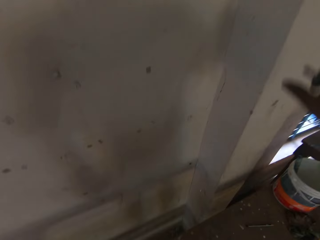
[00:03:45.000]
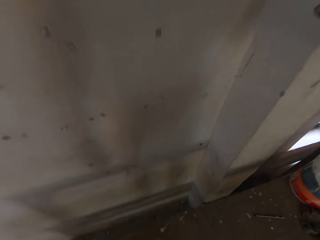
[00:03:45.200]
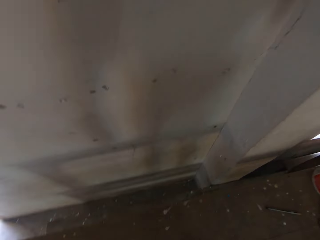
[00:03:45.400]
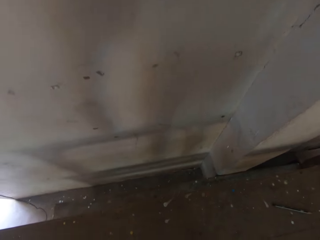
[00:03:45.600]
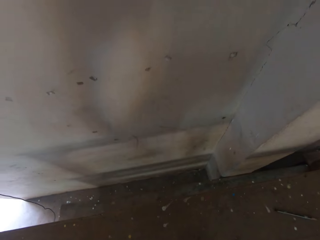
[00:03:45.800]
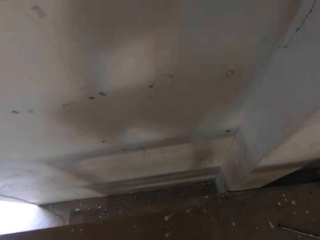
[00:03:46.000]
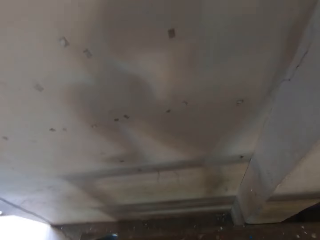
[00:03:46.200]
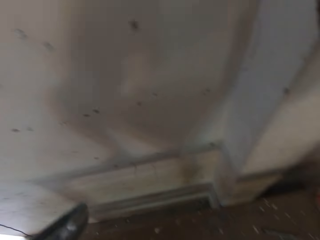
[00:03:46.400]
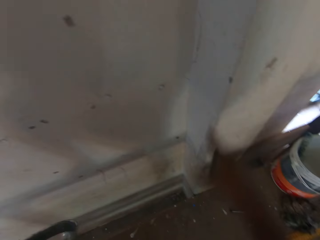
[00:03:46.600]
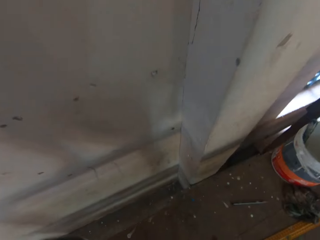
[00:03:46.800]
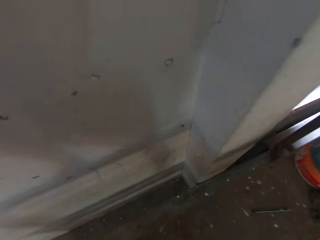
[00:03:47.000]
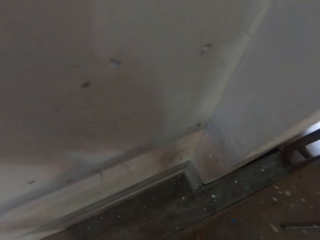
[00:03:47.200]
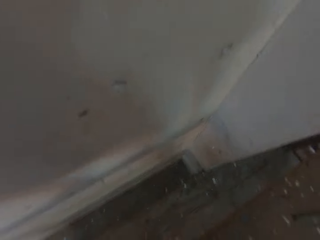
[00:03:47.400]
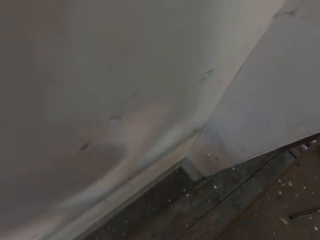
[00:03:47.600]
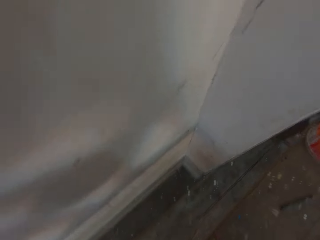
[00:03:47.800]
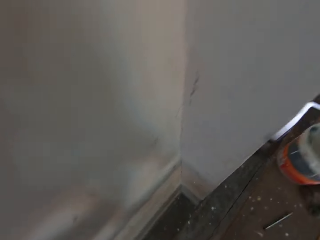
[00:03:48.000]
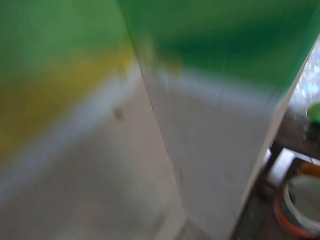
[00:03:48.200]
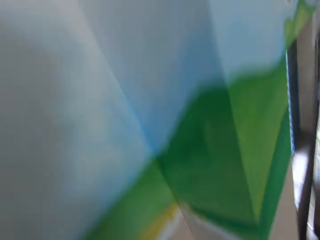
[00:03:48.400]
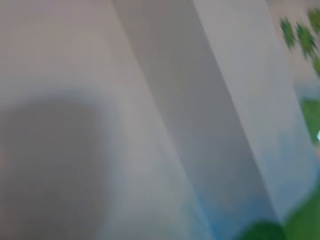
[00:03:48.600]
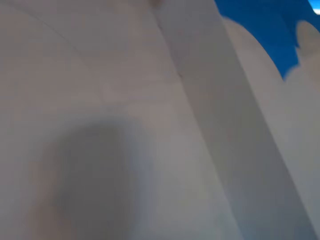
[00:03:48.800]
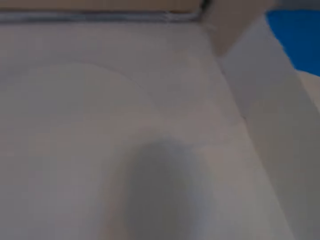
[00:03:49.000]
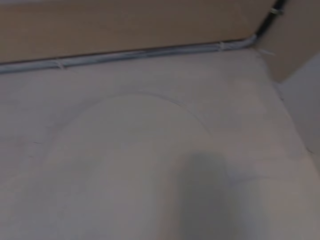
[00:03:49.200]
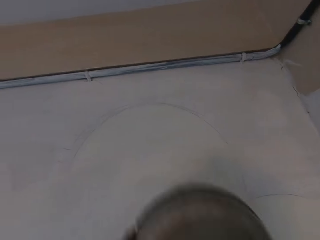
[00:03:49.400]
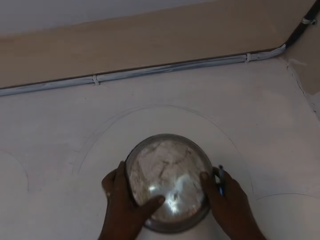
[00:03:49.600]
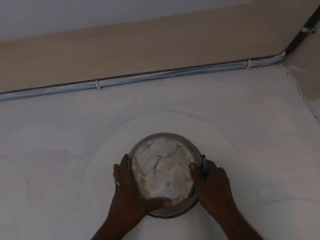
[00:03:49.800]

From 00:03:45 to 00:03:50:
The camera wearer moves a hand. They do something. They look around.

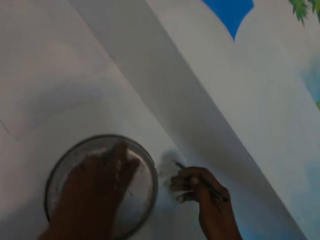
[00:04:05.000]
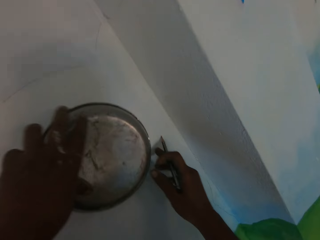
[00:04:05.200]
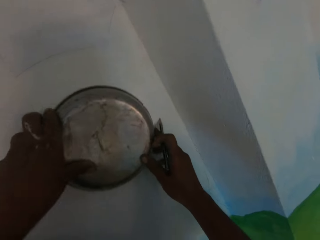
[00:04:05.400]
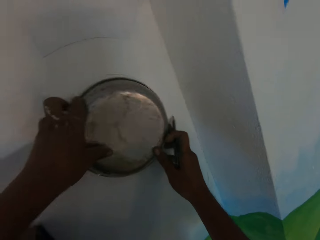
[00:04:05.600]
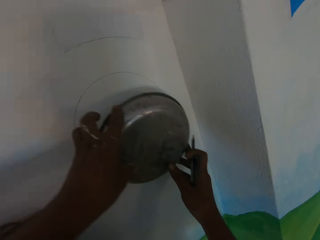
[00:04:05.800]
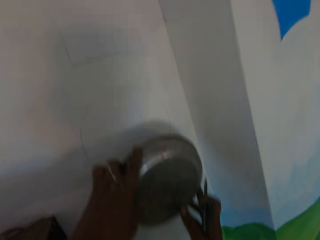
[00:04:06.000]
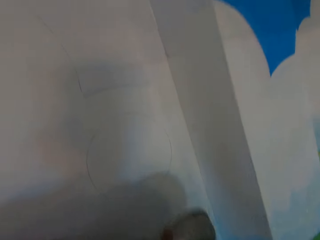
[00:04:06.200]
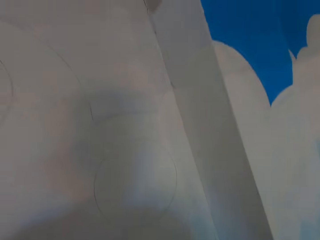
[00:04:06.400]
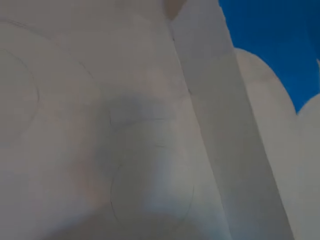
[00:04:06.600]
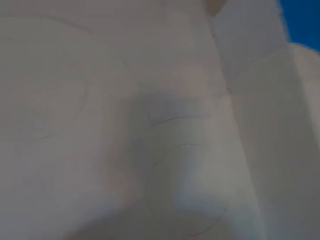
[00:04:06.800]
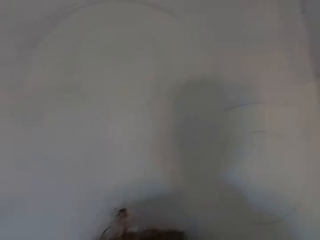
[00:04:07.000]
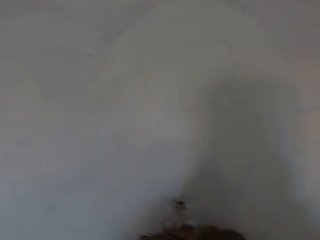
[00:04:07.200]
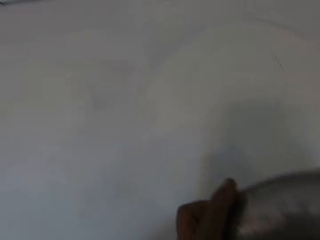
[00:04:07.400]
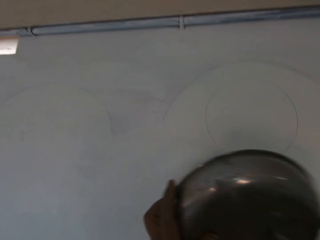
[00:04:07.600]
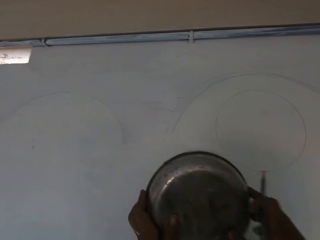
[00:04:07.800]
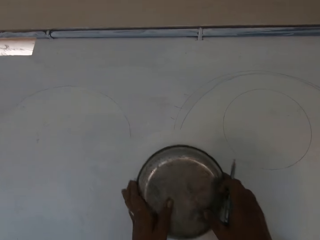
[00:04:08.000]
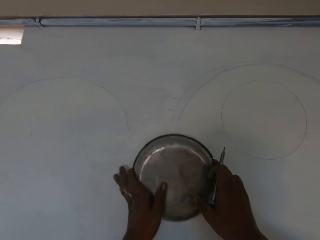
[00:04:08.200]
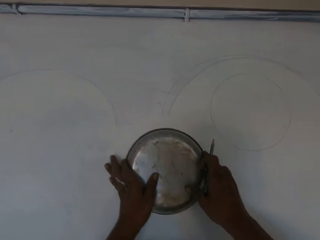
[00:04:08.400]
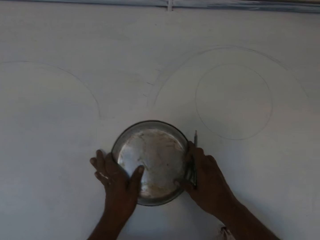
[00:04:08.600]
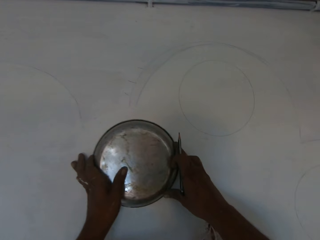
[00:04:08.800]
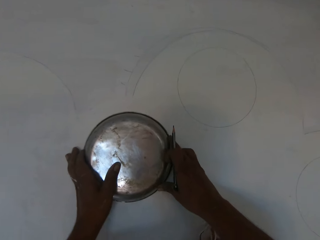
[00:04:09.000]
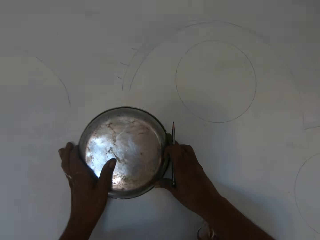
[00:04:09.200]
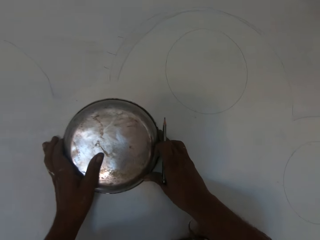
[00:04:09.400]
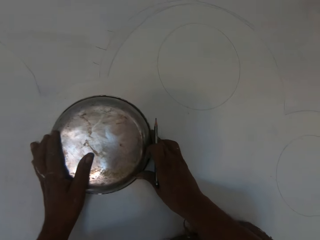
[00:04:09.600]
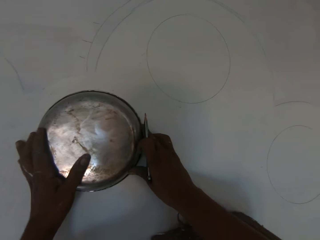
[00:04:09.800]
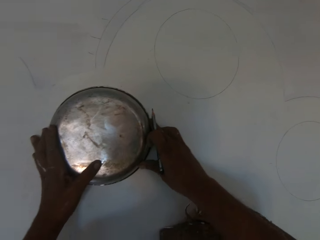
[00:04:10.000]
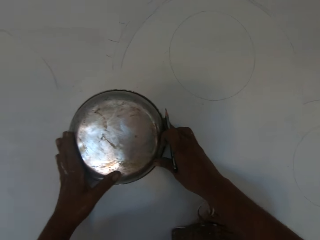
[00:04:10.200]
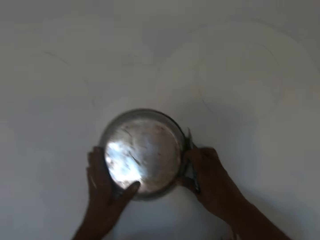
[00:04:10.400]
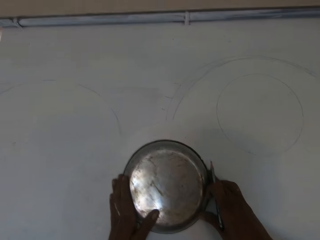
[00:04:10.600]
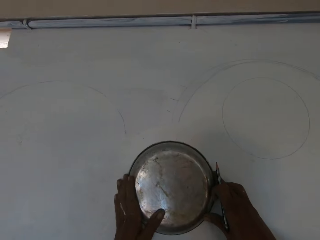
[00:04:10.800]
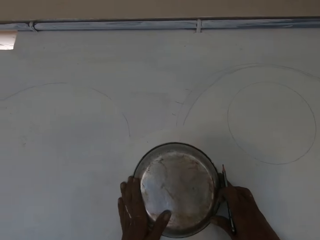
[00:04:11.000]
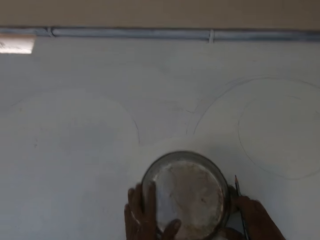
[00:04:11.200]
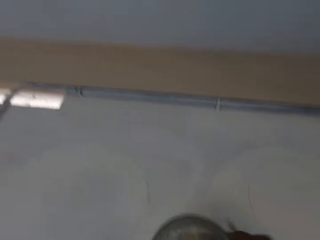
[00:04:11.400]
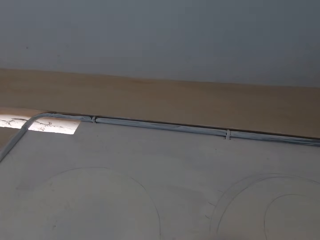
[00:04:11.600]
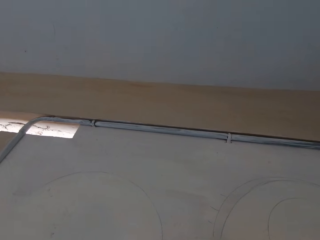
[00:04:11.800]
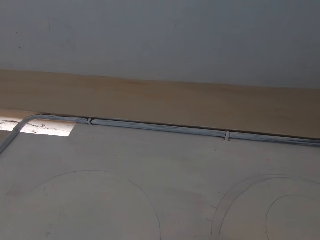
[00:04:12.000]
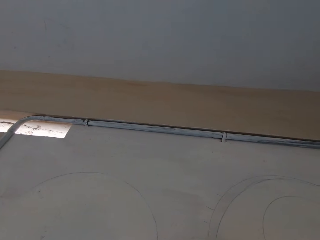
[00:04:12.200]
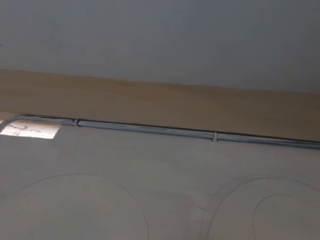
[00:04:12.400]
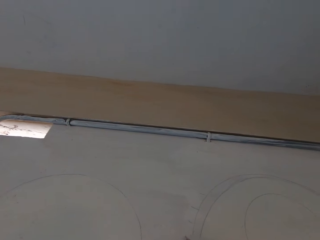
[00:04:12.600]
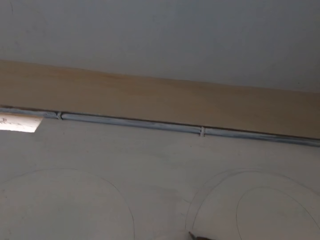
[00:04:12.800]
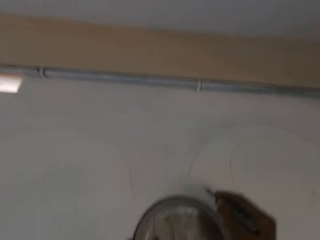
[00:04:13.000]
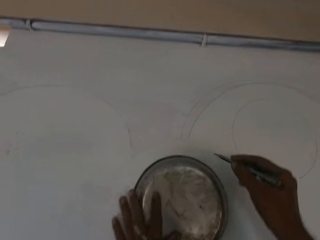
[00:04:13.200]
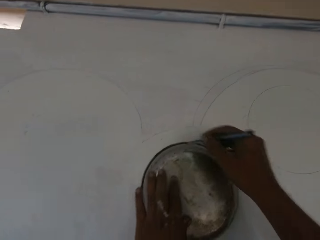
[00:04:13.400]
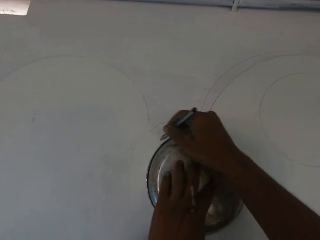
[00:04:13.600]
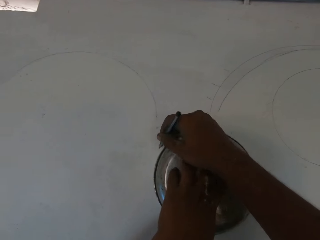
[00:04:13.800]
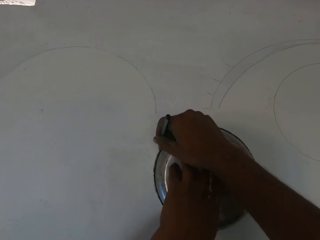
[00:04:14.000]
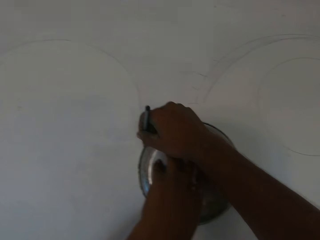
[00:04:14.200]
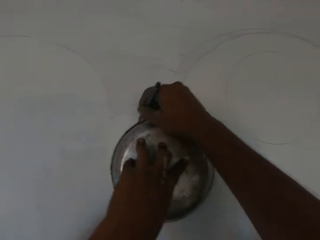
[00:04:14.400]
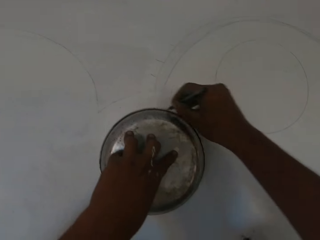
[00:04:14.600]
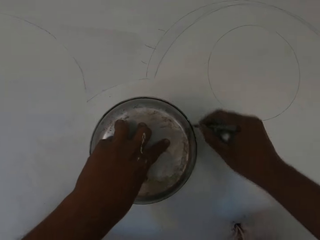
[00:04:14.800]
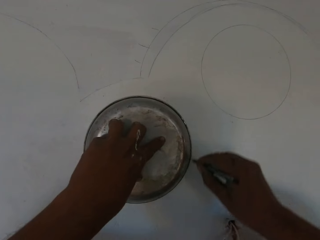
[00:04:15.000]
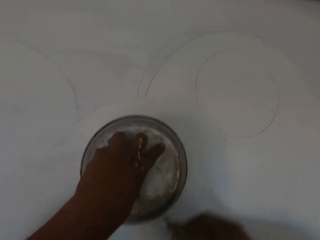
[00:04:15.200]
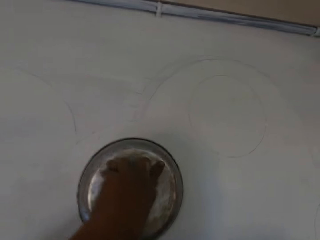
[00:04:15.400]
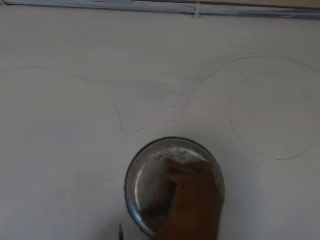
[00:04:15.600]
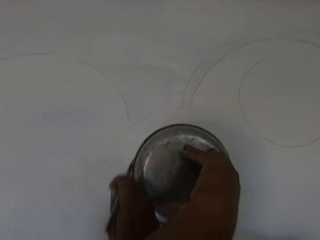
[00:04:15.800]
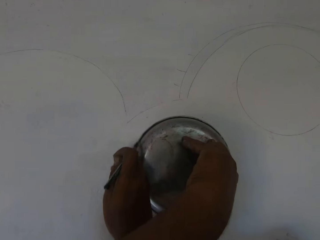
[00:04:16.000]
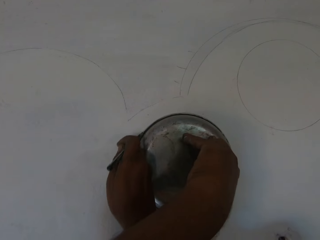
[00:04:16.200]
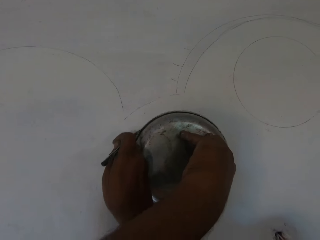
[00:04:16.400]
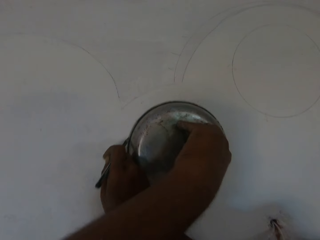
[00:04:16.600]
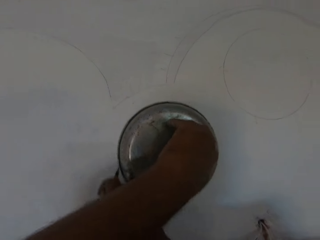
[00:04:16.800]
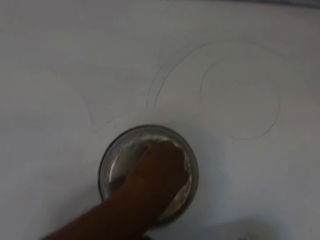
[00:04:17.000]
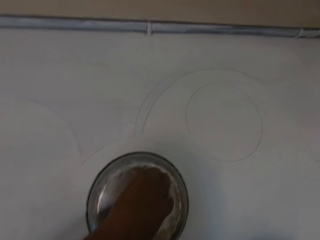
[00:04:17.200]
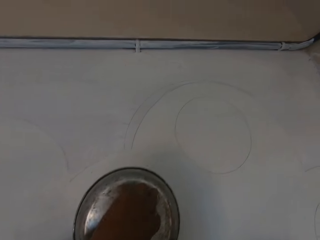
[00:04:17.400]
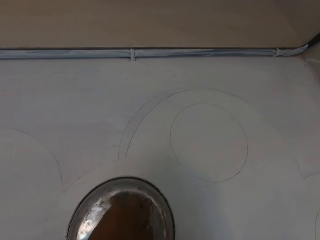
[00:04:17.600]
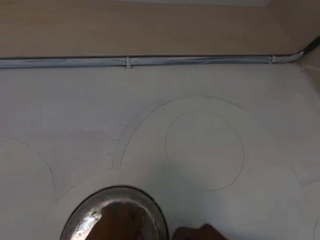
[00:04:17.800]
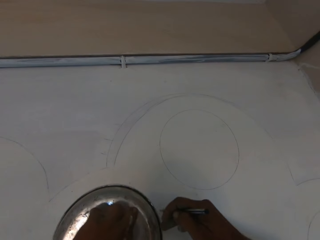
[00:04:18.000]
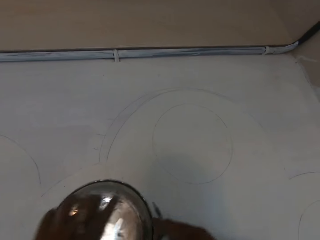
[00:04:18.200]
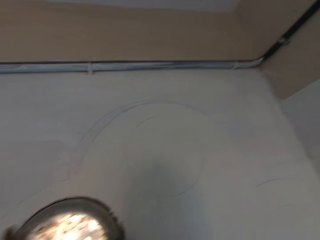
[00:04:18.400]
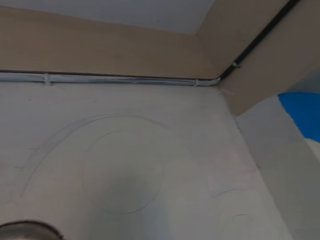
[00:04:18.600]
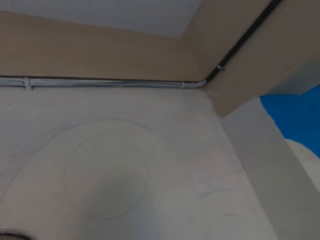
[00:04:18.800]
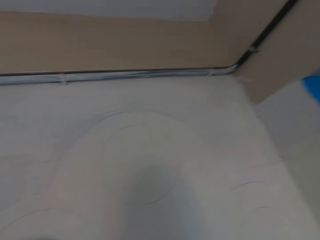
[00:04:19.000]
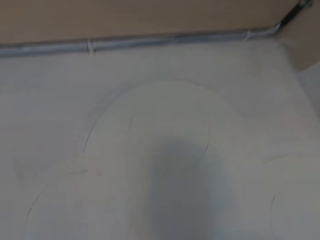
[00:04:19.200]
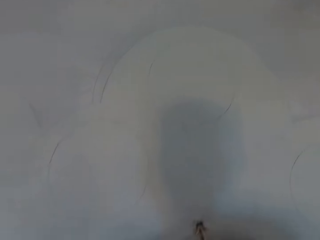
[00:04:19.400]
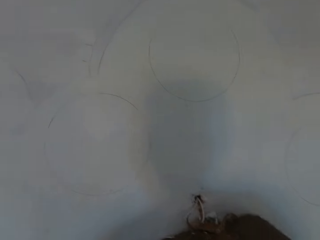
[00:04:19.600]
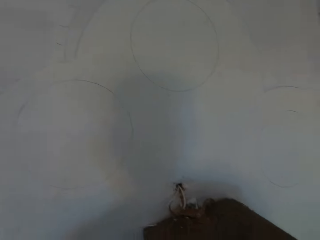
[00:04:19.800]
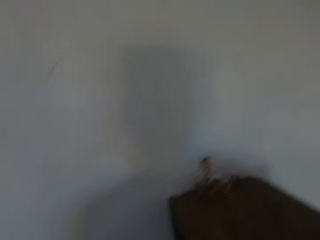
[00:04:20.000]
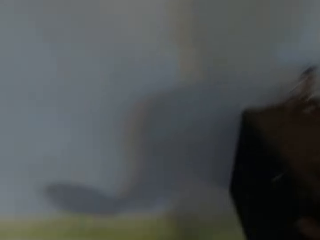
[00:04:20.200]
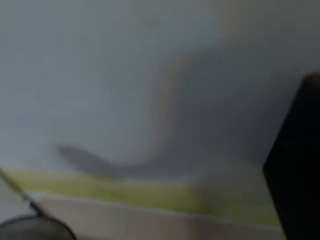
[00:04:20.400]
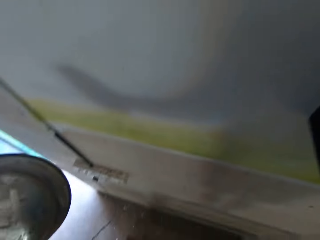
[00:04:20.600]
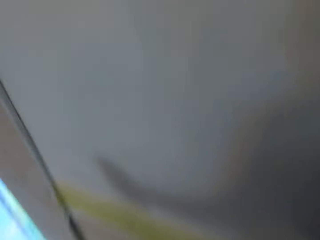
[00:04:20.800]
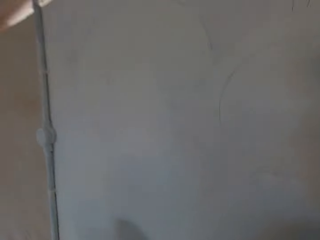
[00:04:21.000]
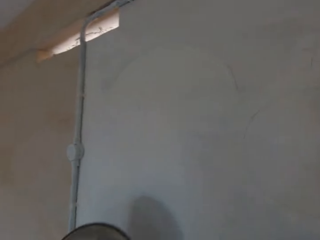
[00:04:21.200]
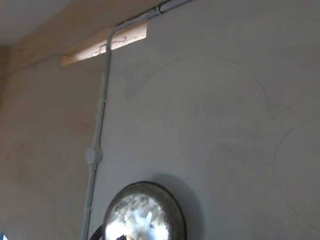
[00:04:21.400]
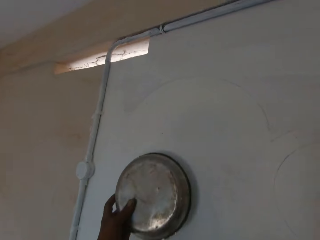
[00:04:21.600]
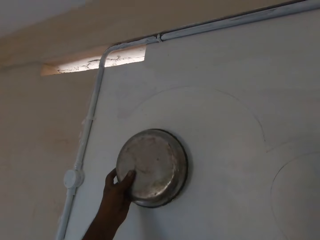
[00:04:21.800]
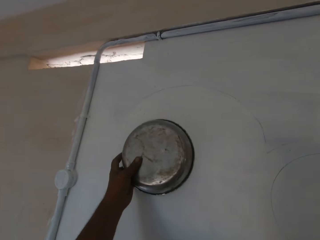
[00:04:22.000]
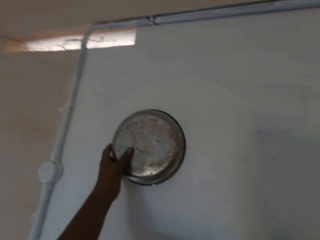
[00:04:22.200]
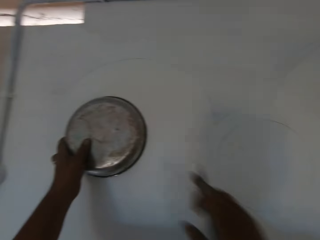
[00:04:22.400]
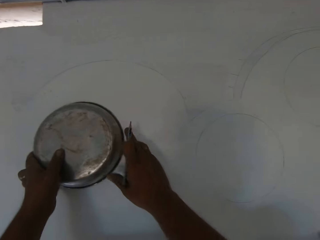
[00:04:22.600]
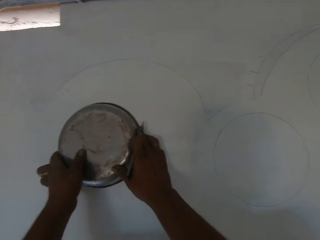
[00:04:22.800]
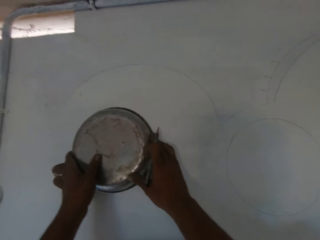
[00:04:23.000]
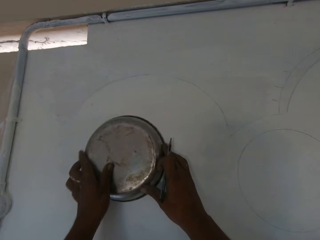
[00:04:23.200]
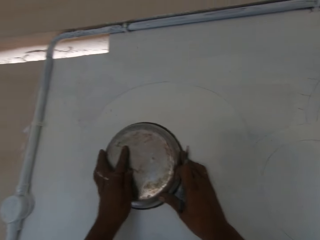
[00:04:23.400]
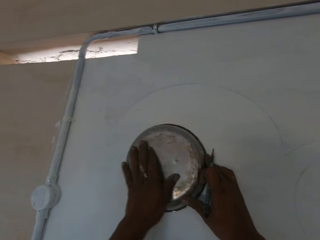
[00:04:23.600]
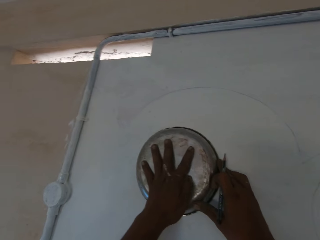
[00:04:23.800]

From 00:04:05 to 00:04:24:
The camera wearer removes something from the wall with both hands. He places the paint mixing bowl against the wall with both of his hands. He marks the wall with the pencil in his right hand. He holds the paint mixing bowl on the wall with his left hand. He makes a circle on the wall with the pencil. He moves something from the wall with both hands. He moves around the room. He places the paint mixing bowl against the wall with his left hand.
